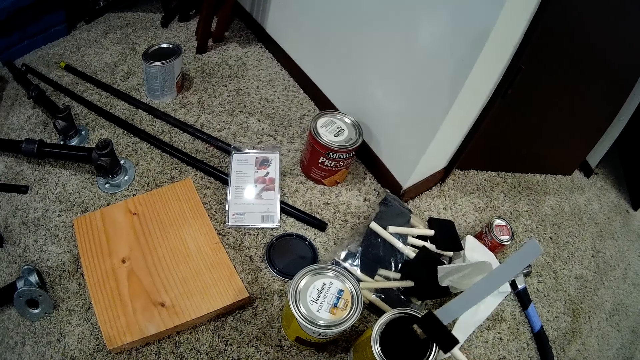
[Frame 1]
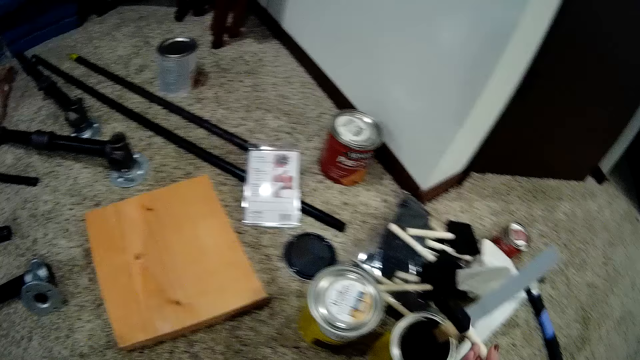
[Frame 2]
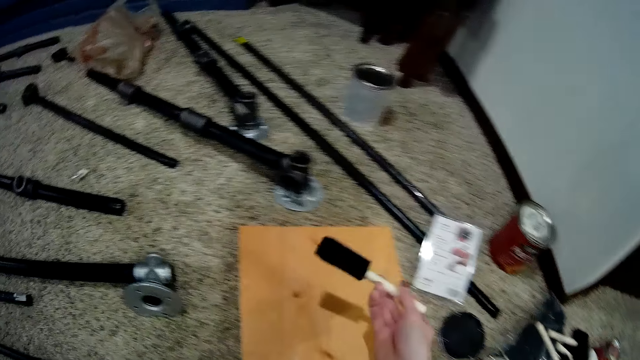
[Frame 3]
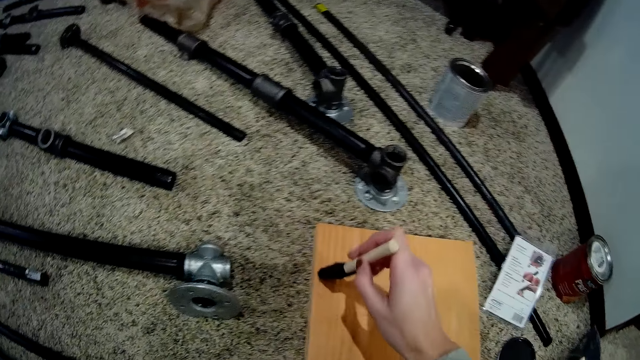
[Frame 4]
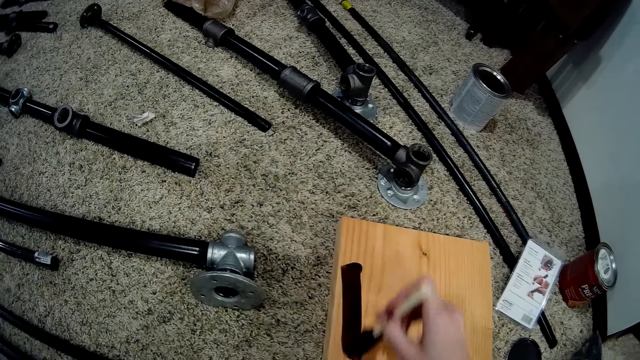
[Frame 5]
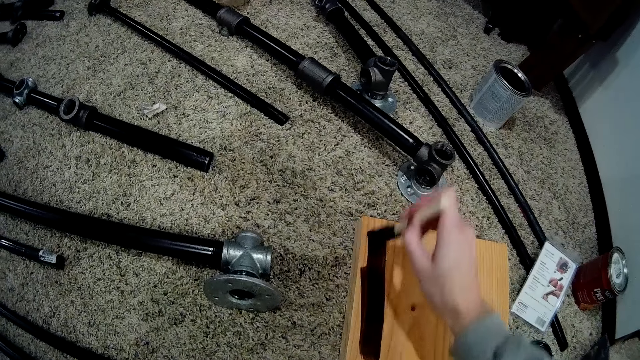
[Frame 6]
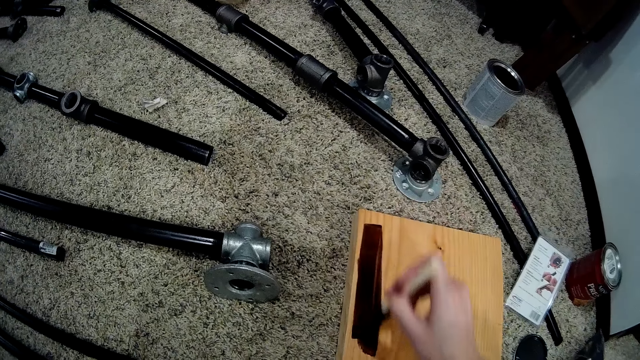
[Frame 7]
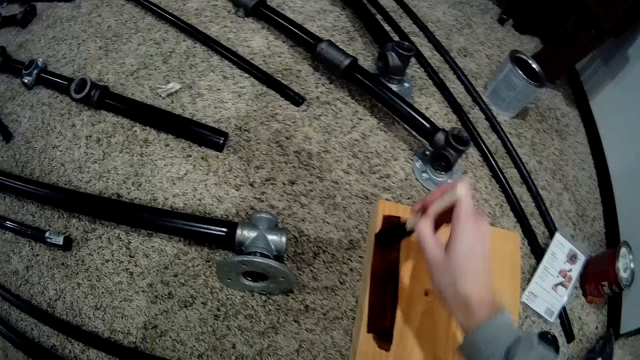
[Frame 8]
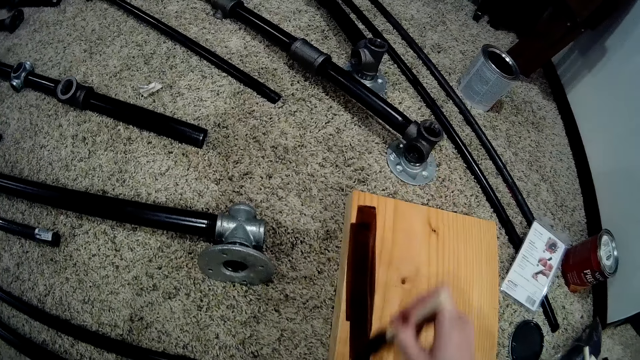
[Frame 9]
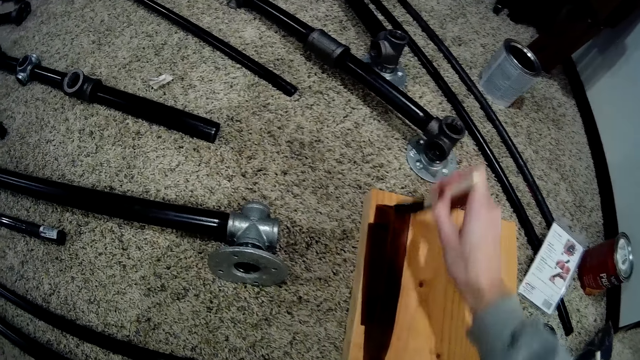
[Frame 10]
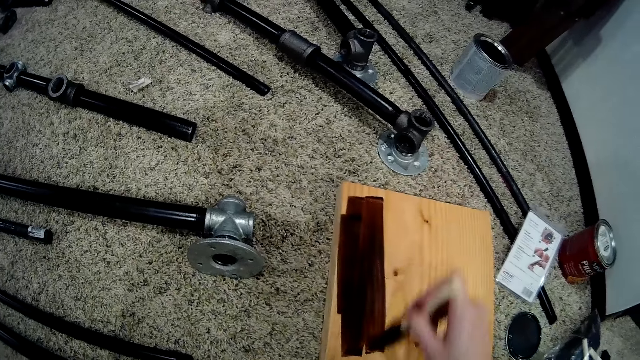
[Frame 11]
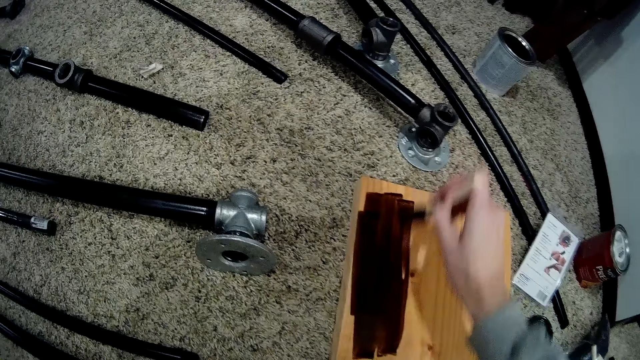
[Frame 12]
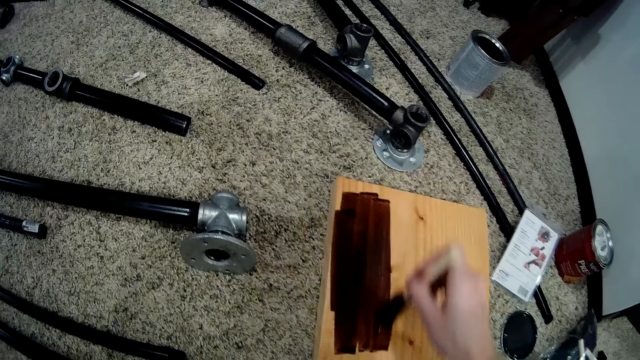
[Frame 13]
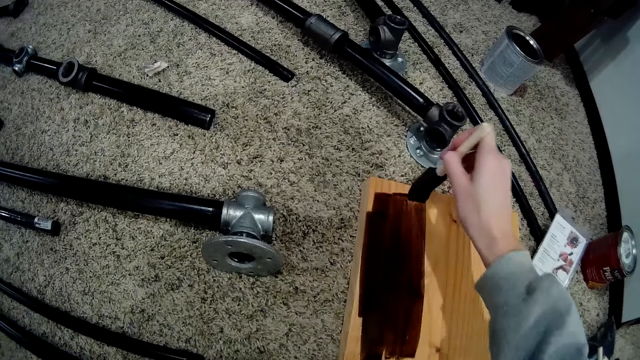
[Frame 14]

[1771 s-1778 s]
The camera wearer waxes the plank with the brush.

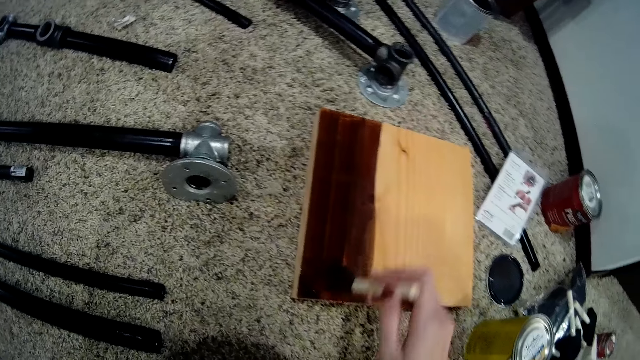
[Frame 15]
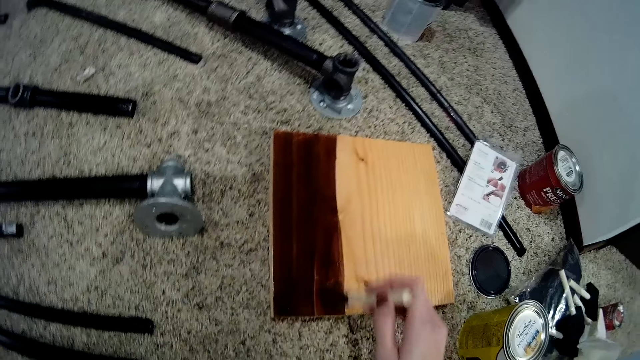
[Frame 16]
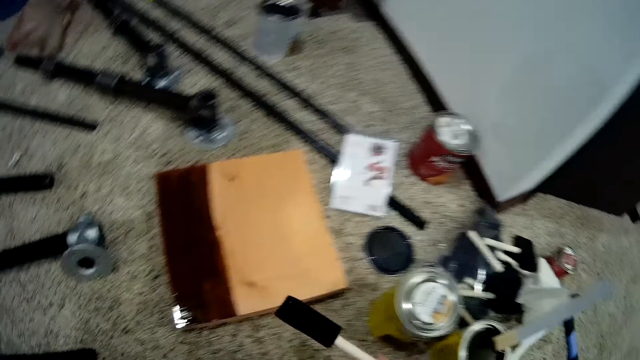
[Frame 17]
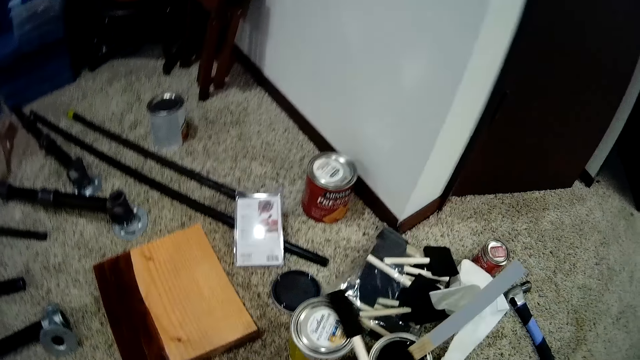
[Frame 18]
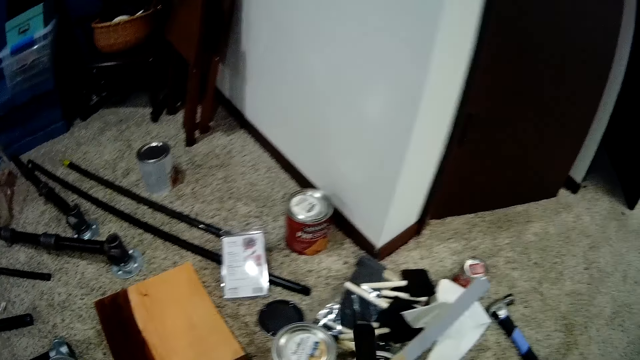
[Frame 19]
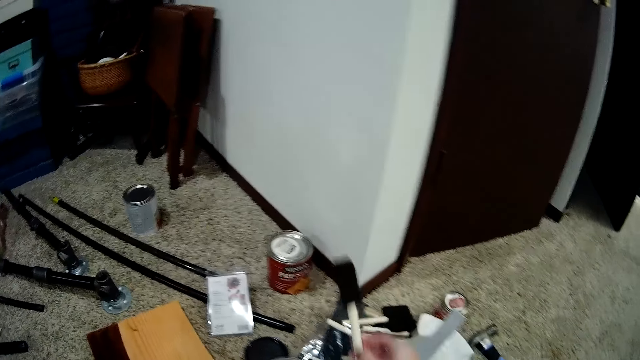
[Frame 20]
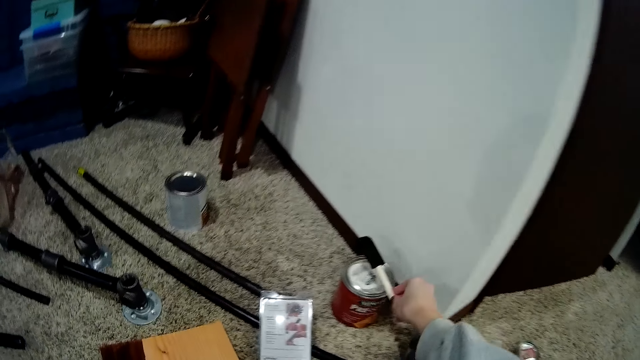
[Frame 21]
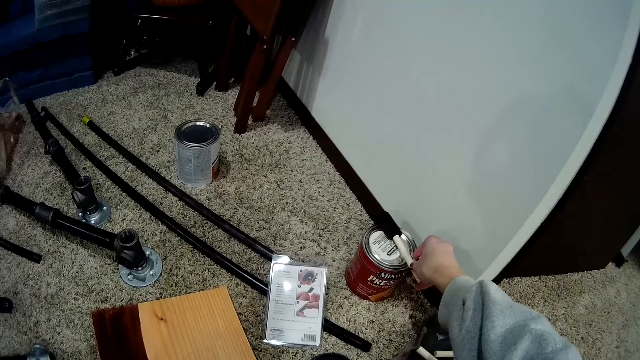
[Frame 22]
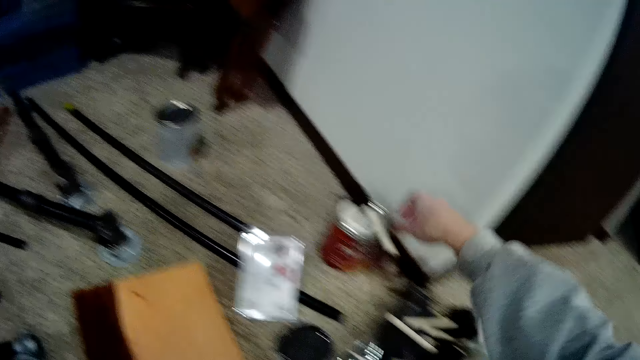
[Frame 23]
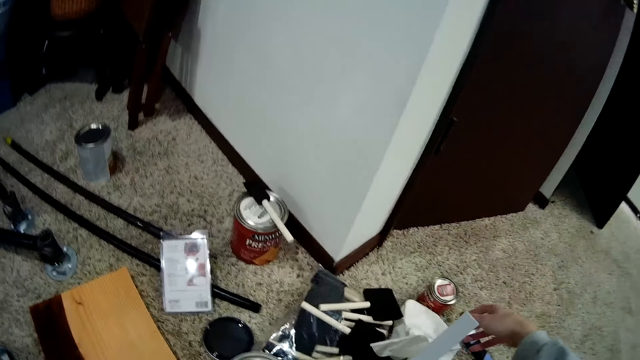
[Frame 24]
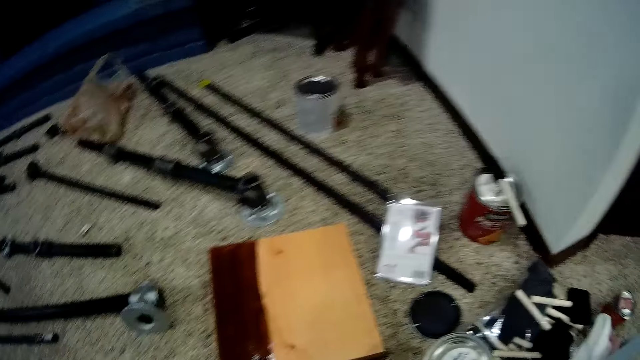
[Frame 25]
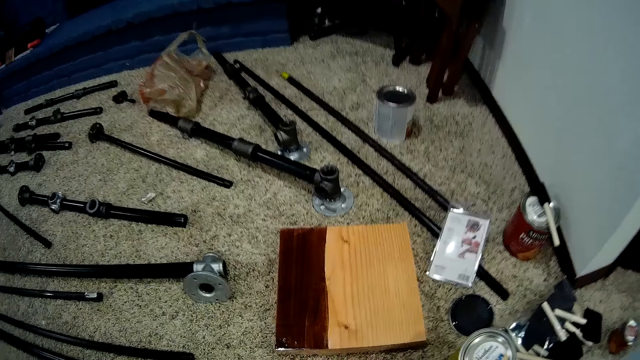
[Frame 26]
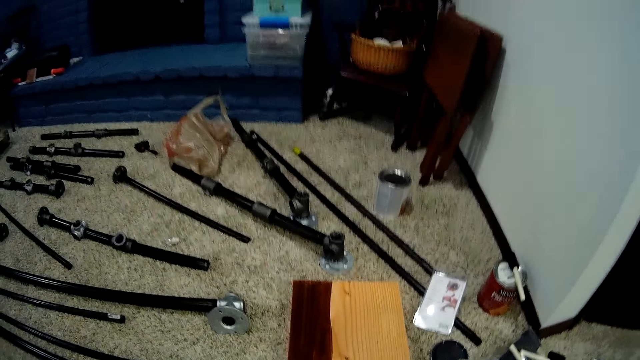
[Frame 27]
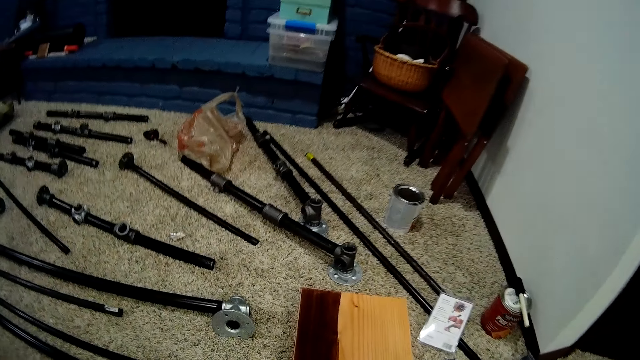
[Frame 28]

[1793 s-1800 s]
The camera wearer places the brush atop the wood wax finish on the floor. They pick up the tissue on the floor.
